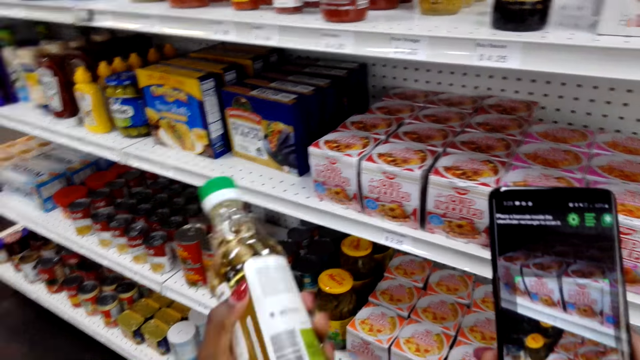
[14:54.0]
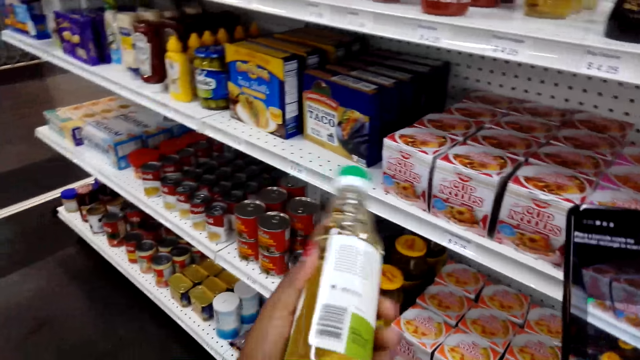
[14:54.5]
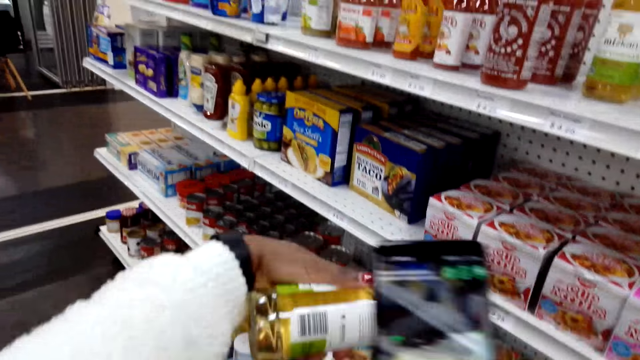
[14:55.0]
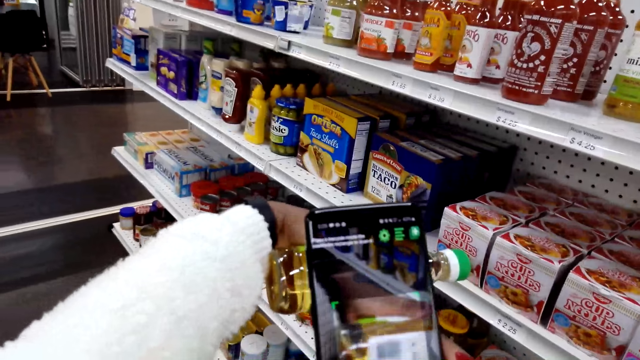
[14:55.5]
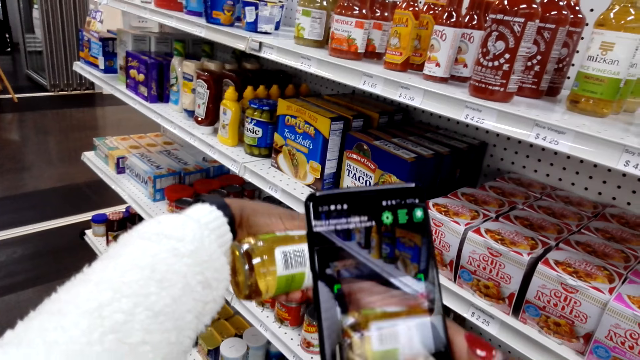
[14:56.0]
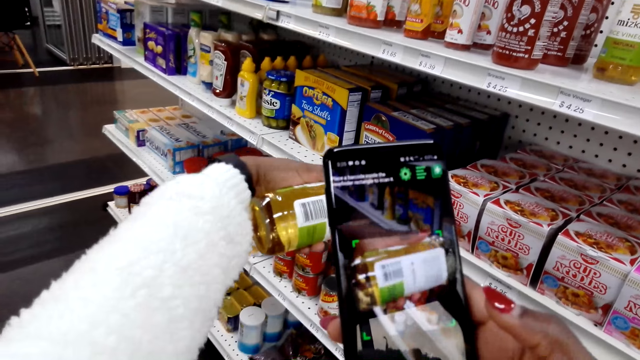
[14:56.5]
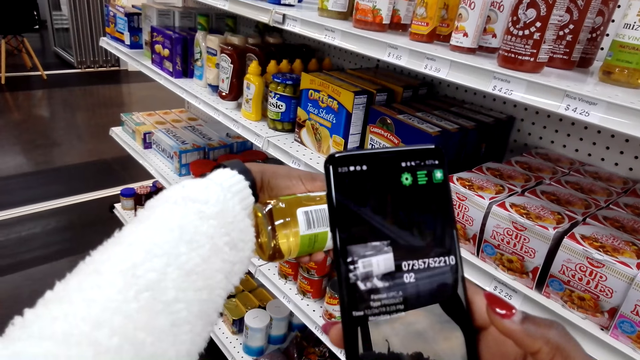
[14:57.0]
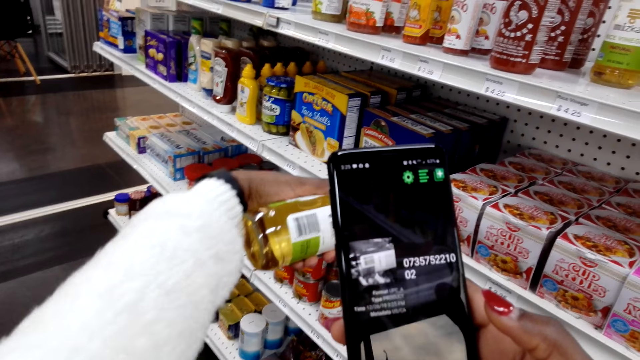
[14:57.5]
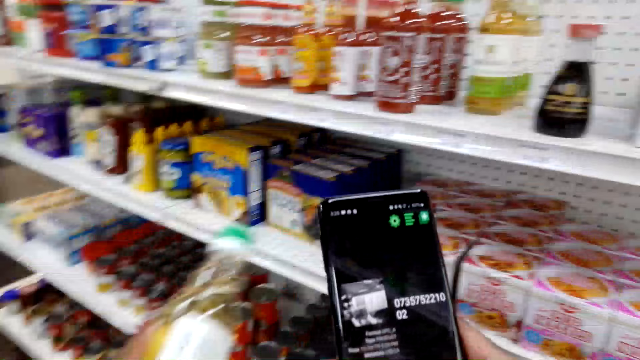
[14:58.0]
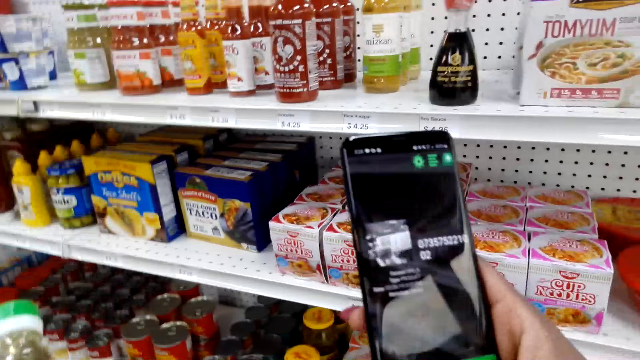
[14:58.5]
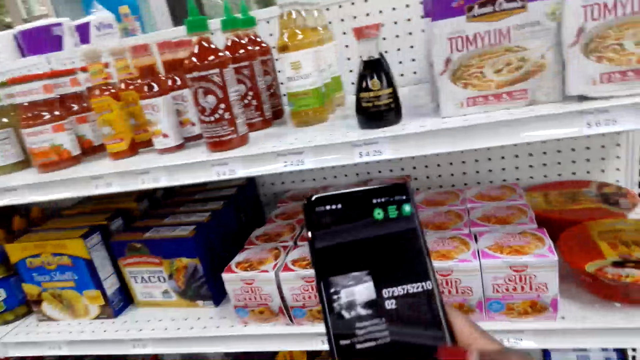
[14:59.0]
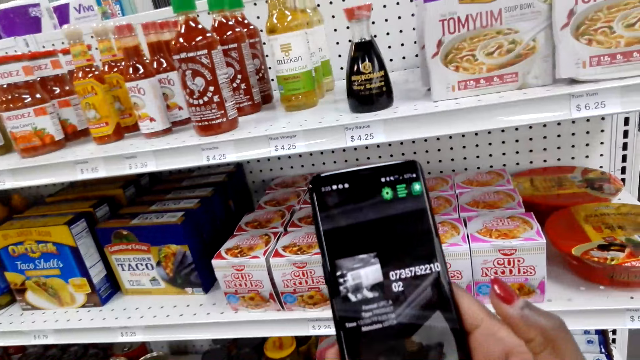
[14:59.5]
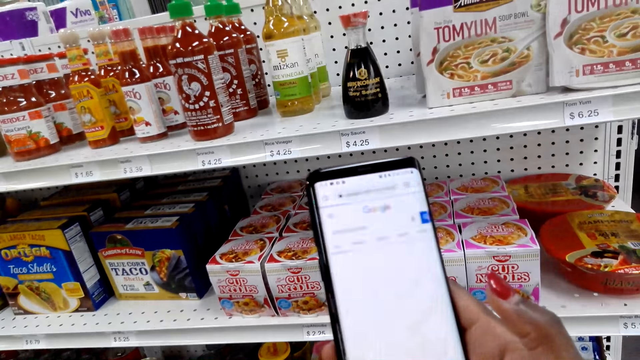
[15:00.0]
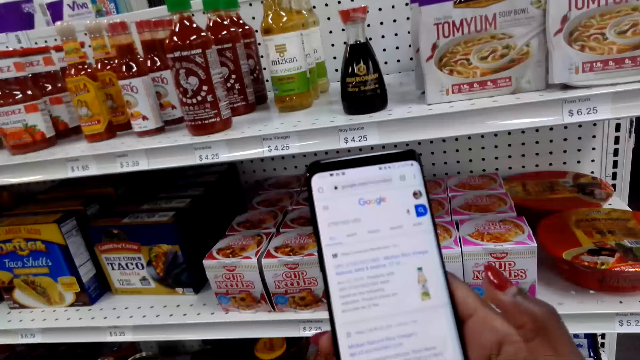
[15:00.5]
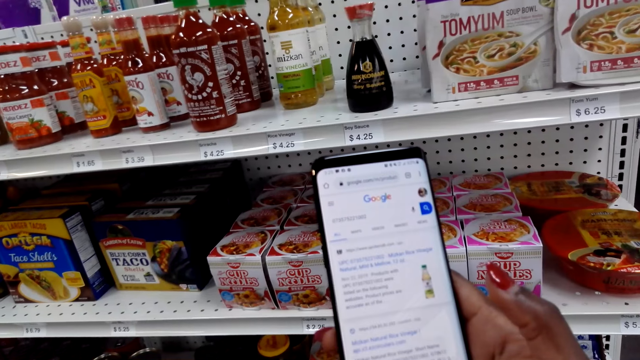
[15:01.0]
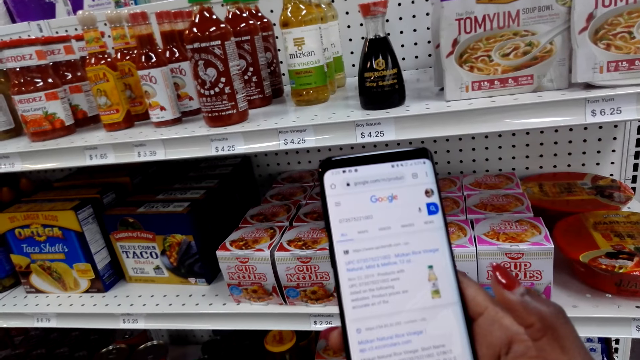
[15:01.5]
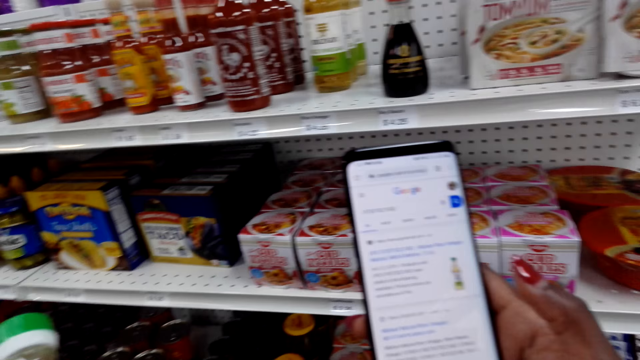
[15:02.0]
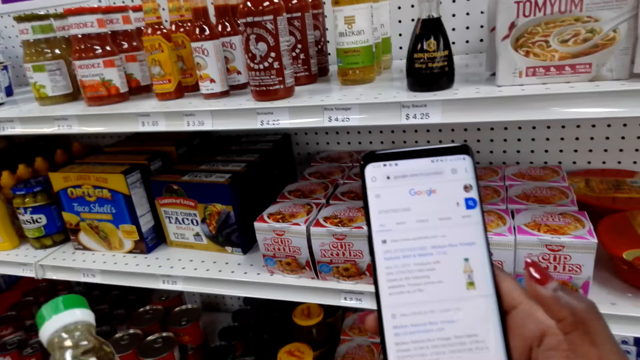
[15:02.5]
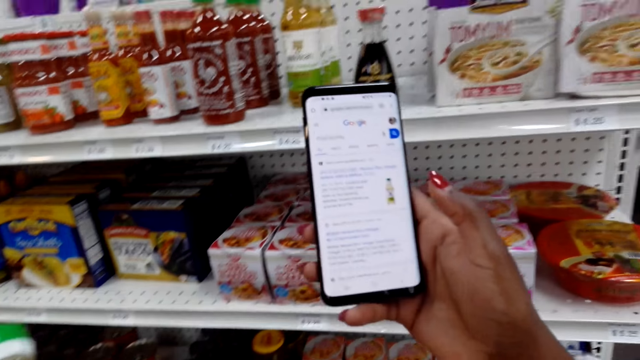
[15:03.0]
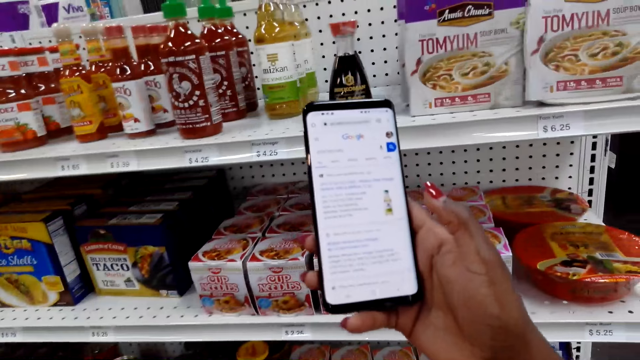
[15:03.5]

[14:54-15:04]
The camera wearer looks at the bottle of vinegar. They take a photo, scan the codes on the bottle of vinegar, and use the phone.

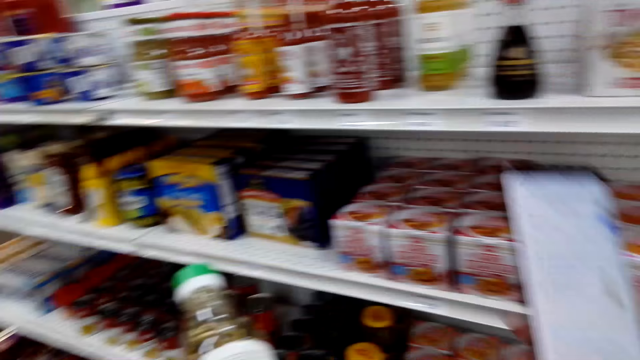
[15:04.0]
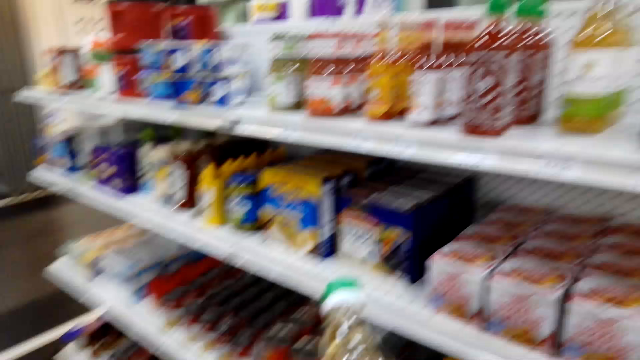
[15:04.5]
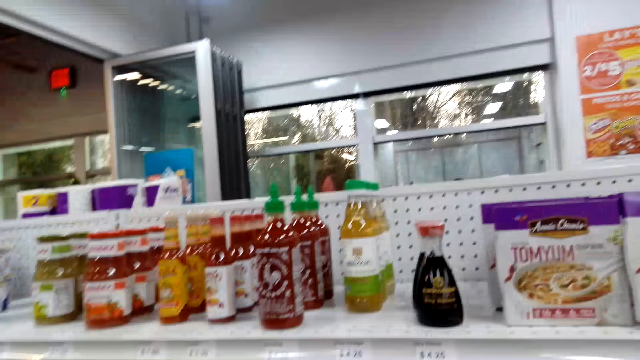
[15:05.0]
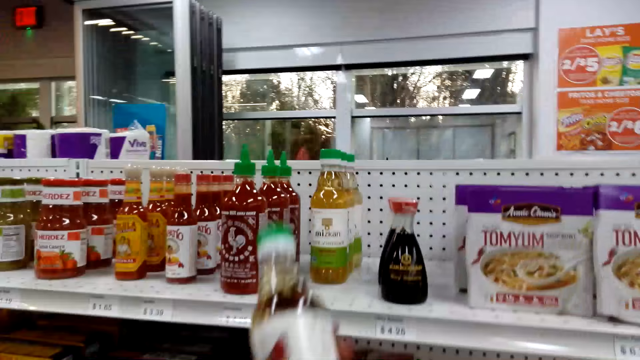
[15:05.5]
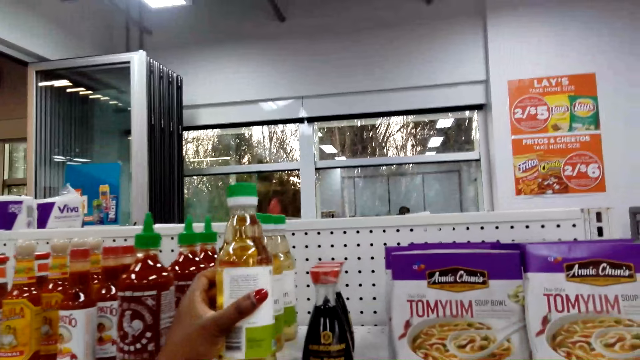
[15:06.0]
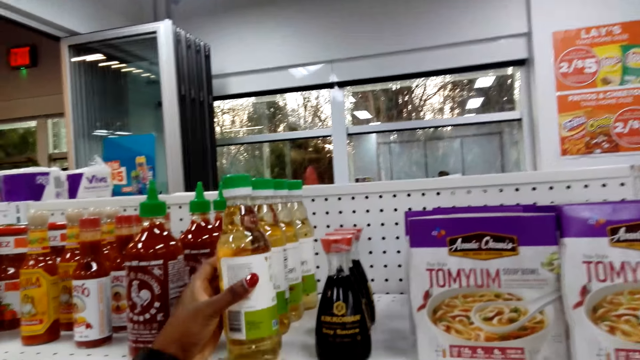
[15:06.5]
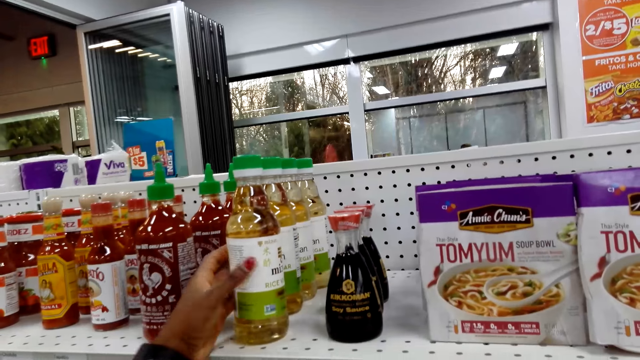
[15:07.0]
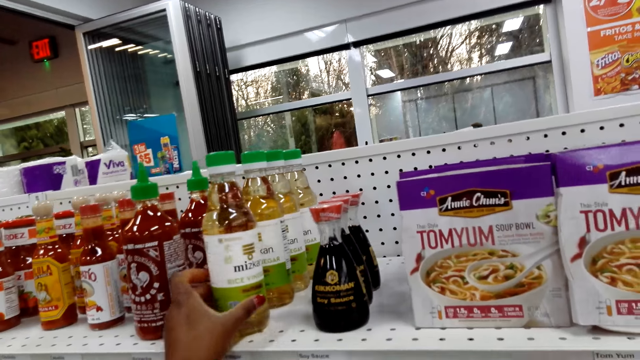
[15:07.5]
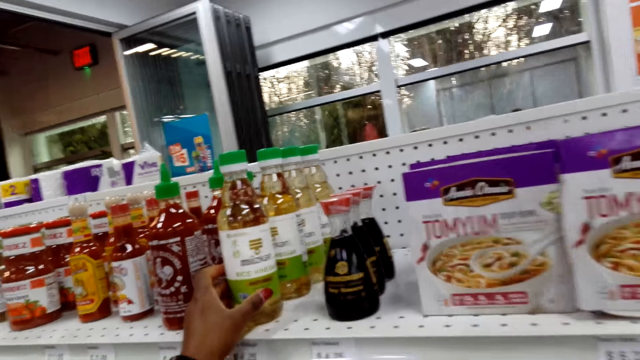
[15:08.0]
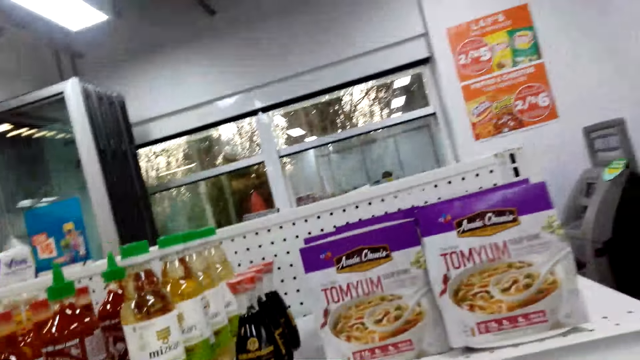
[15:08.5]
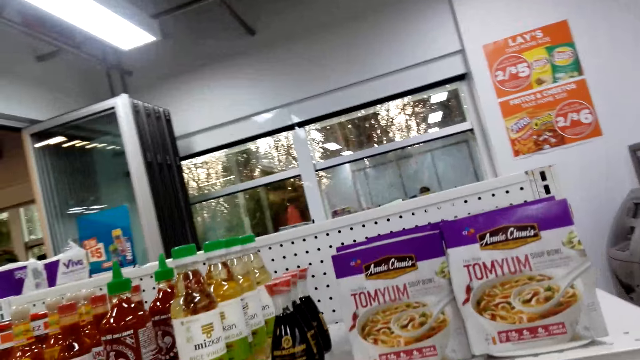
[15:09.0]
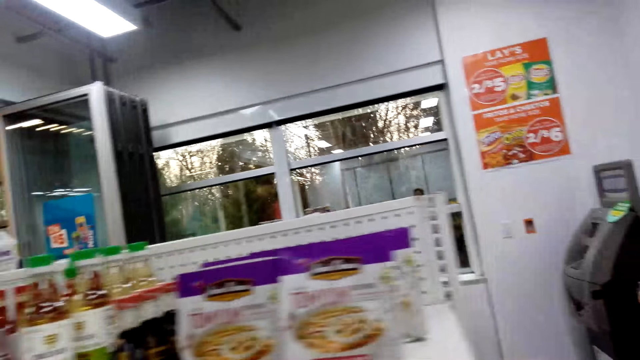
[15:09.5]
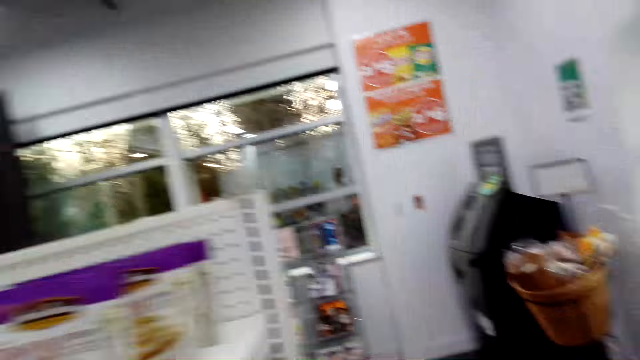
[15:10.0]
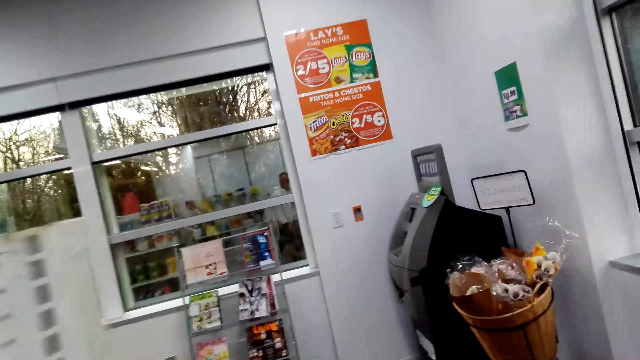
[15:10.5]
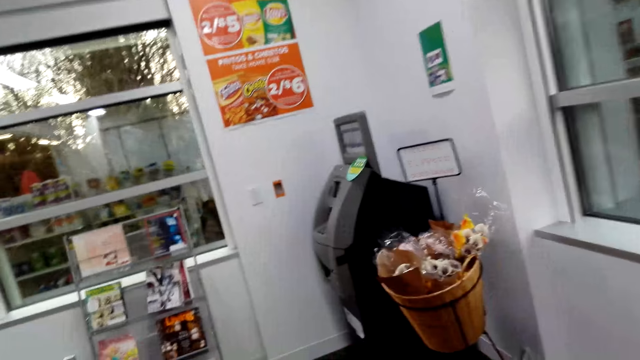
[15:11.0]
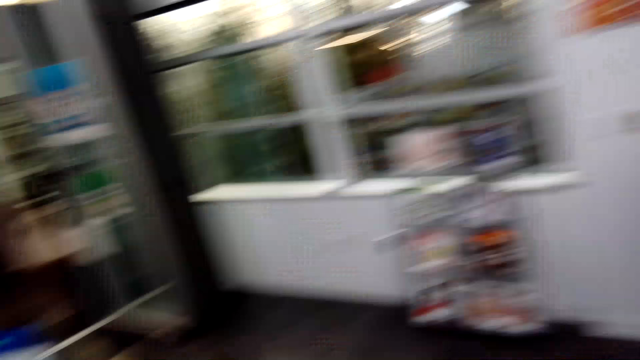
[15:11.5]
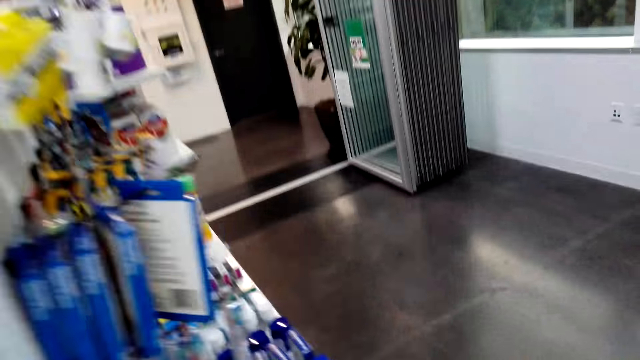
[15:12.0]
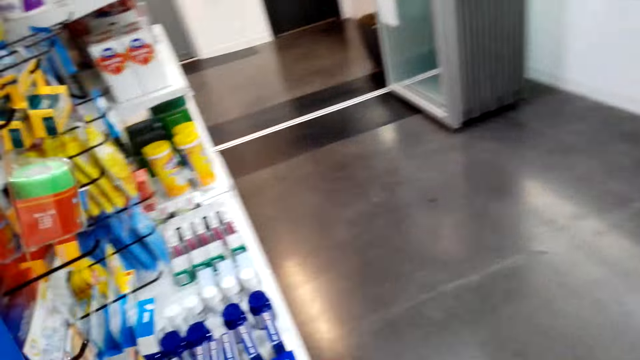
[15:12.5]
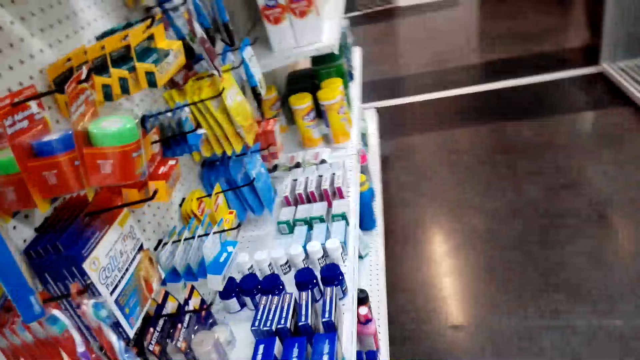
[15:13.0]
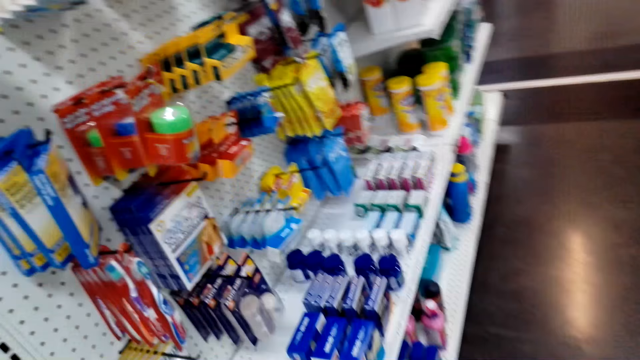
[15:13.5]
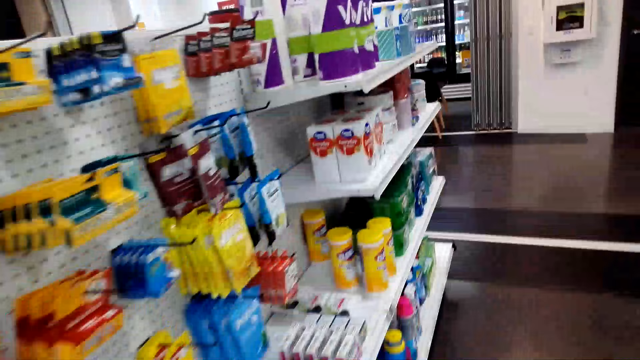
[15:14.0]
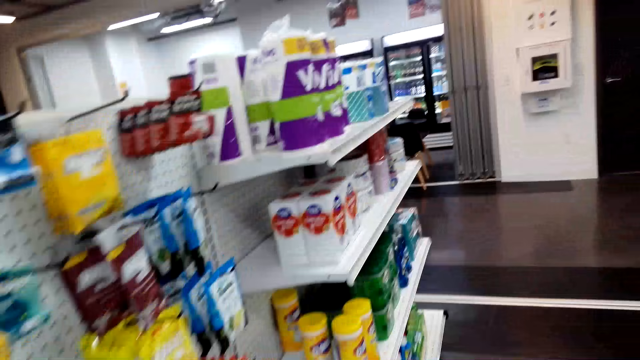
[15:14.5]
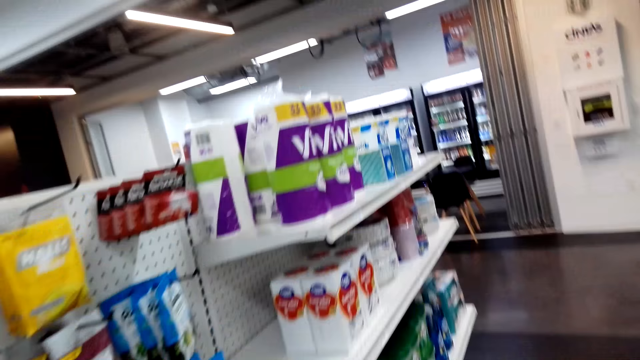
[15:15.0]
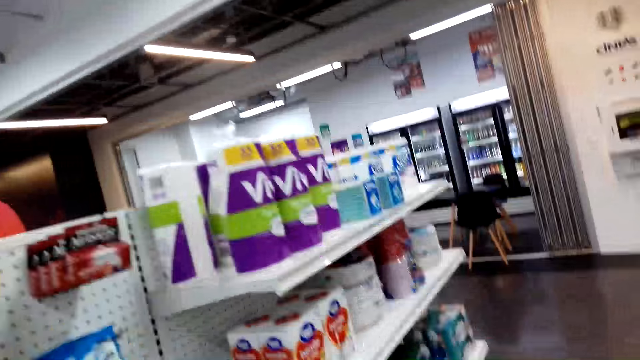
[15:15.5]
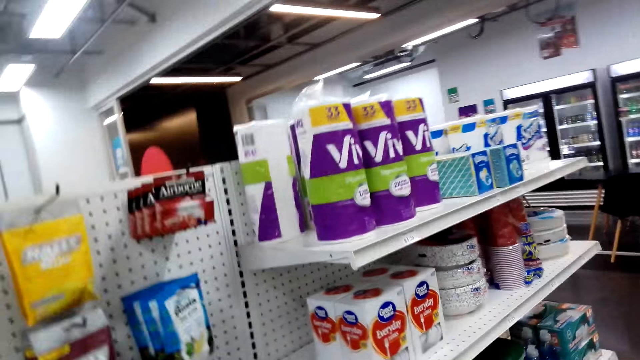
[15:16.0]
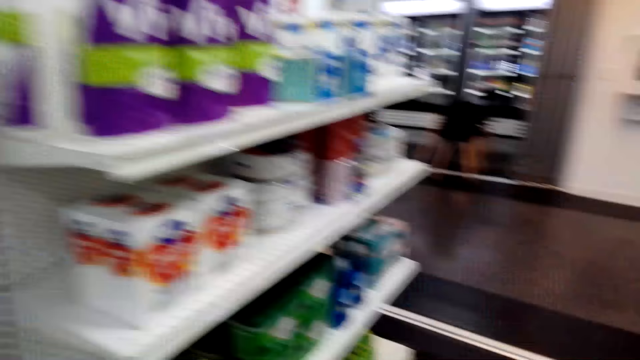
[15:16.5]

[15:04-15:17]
The camera wearer puts down the bottle of vinegar. They walk around.
